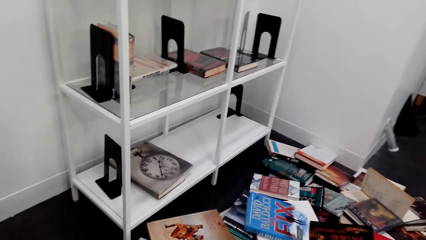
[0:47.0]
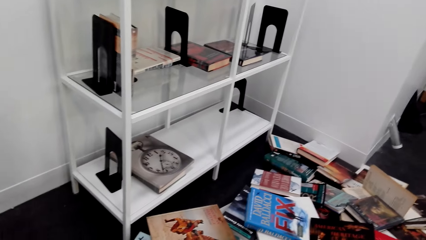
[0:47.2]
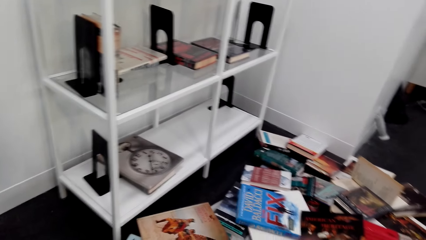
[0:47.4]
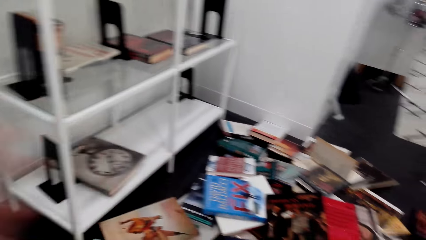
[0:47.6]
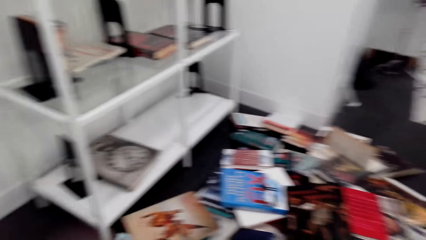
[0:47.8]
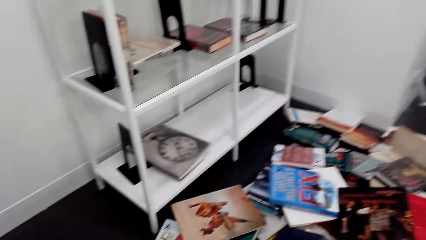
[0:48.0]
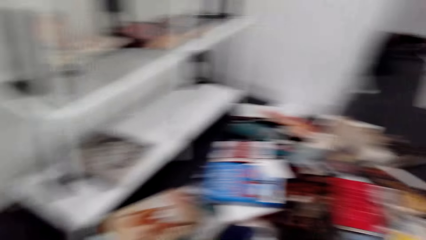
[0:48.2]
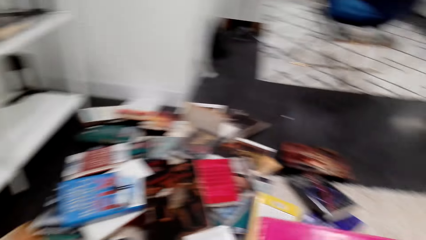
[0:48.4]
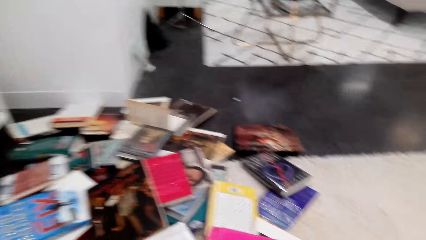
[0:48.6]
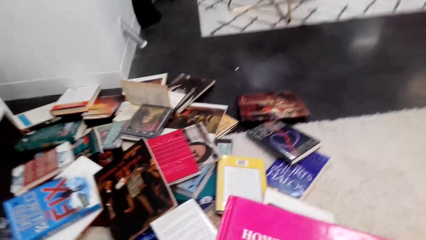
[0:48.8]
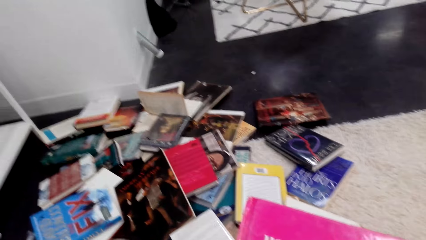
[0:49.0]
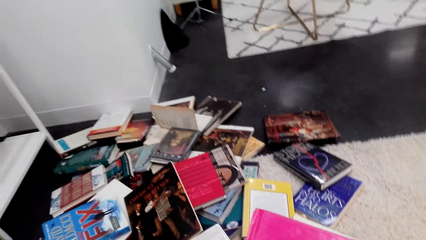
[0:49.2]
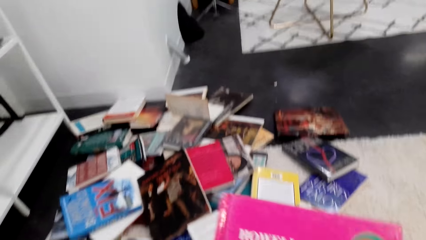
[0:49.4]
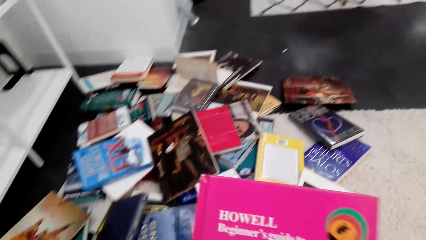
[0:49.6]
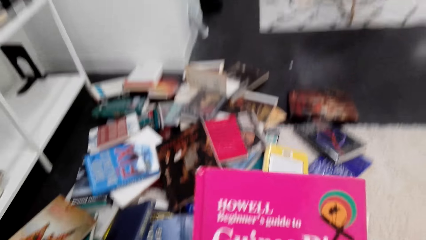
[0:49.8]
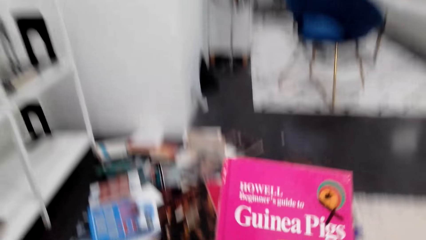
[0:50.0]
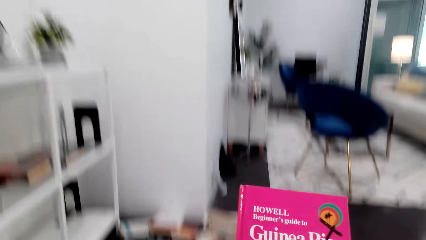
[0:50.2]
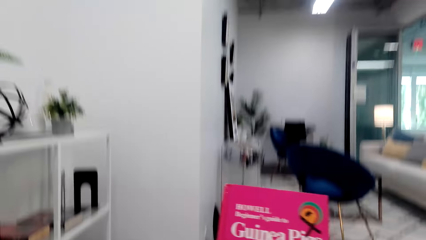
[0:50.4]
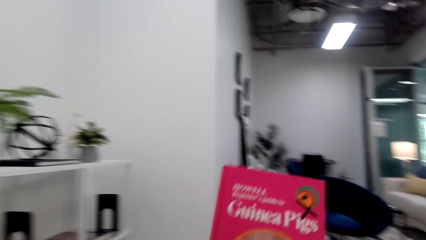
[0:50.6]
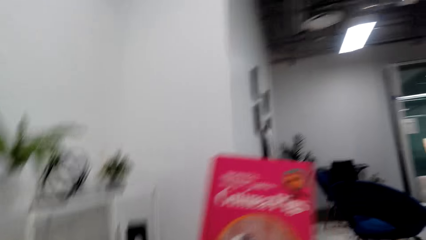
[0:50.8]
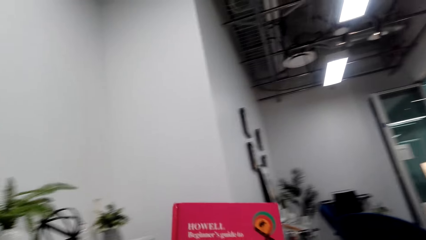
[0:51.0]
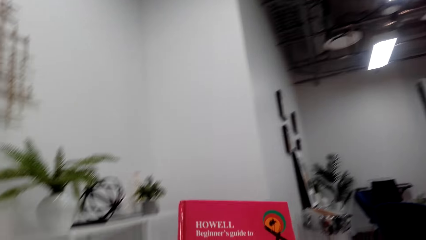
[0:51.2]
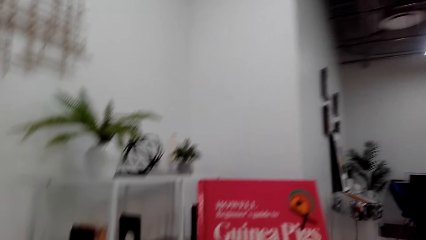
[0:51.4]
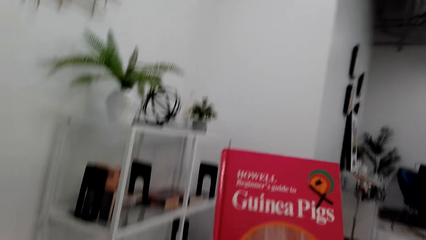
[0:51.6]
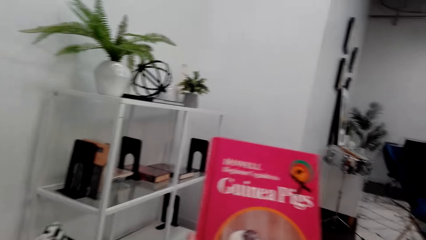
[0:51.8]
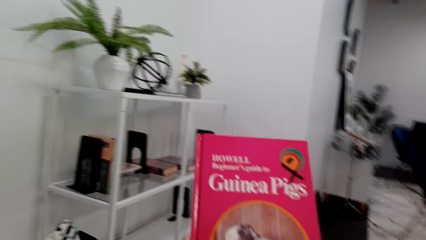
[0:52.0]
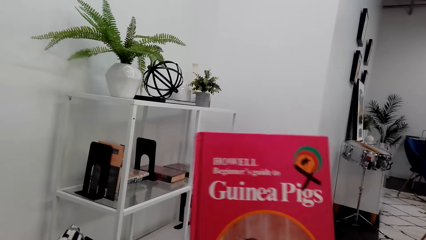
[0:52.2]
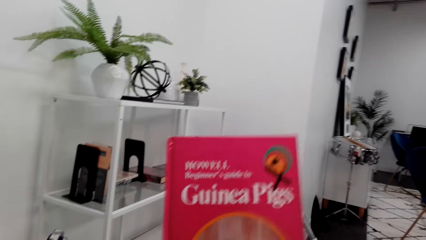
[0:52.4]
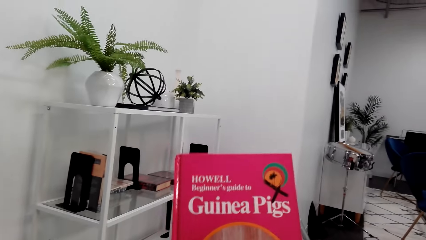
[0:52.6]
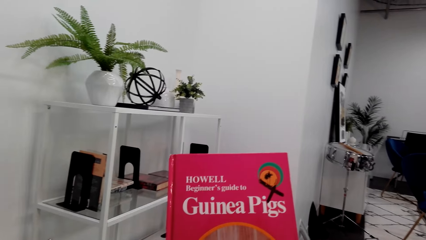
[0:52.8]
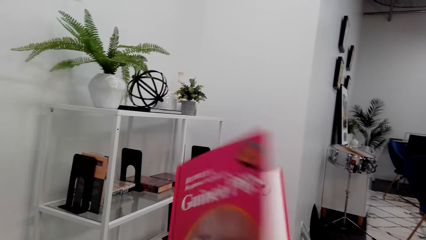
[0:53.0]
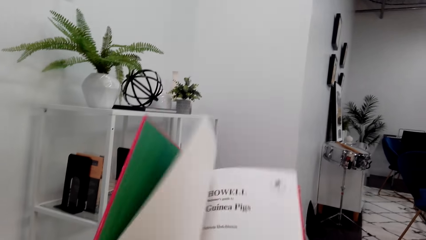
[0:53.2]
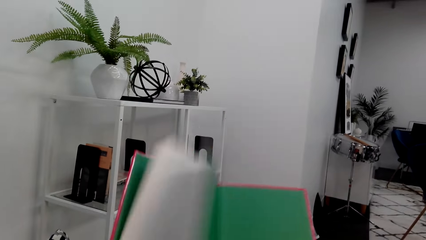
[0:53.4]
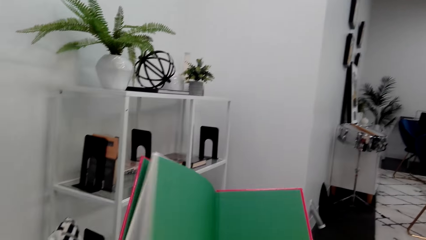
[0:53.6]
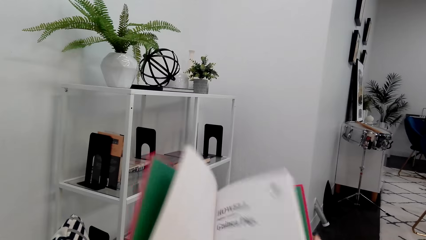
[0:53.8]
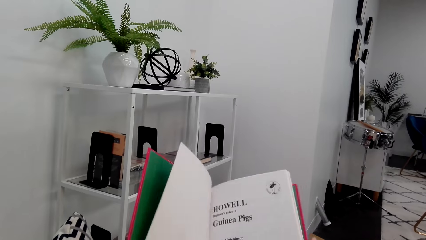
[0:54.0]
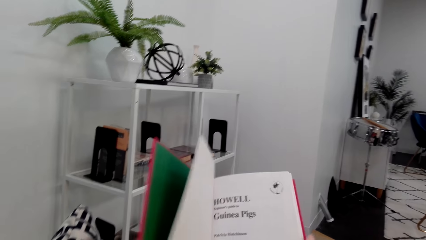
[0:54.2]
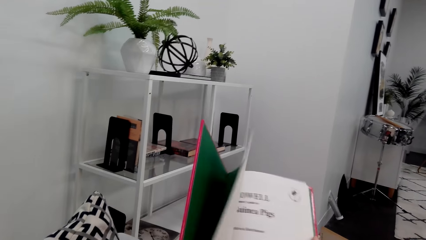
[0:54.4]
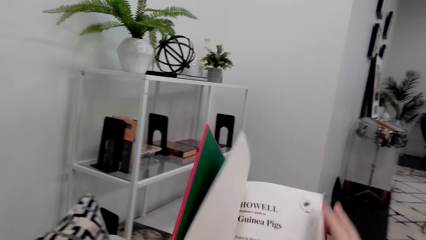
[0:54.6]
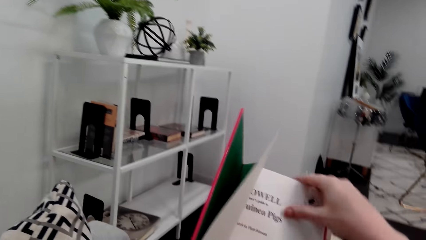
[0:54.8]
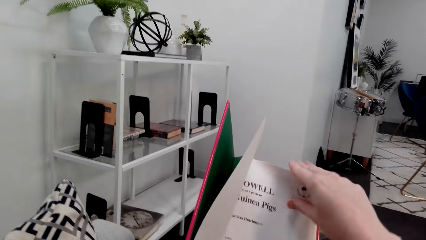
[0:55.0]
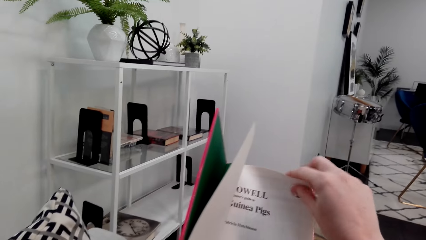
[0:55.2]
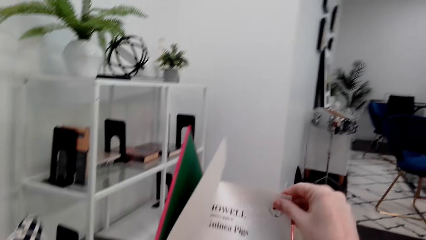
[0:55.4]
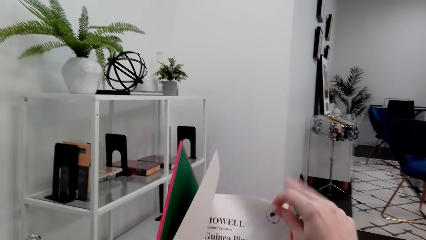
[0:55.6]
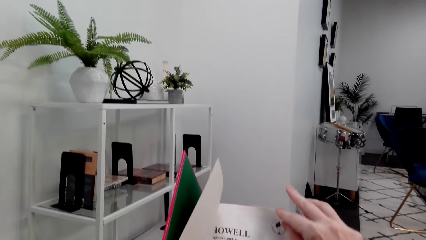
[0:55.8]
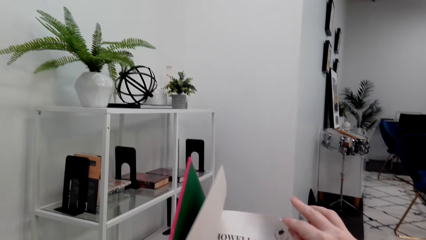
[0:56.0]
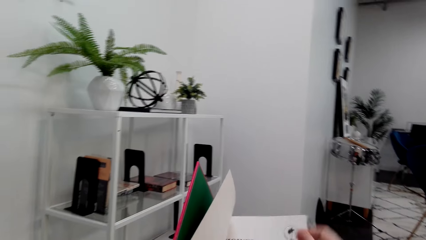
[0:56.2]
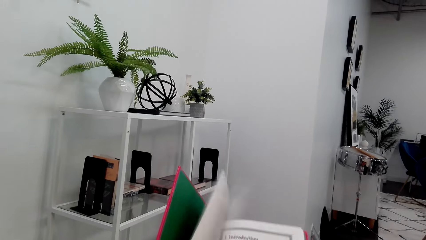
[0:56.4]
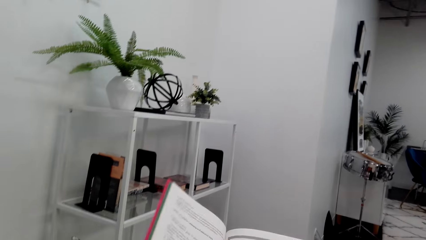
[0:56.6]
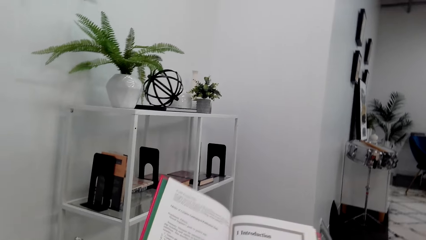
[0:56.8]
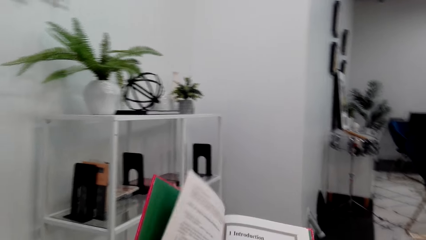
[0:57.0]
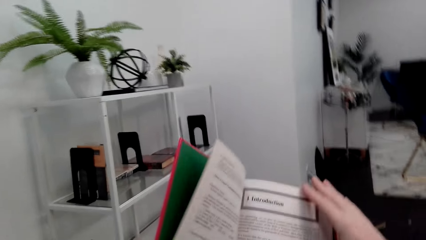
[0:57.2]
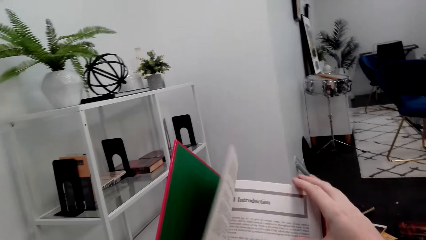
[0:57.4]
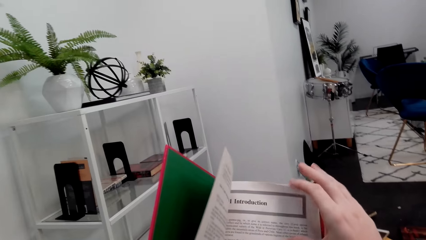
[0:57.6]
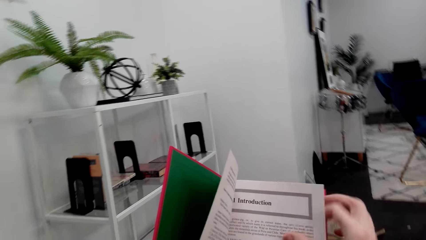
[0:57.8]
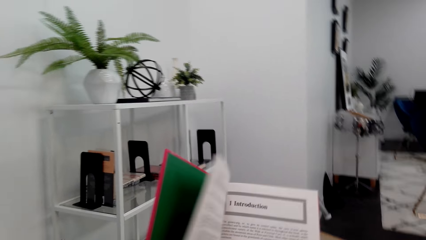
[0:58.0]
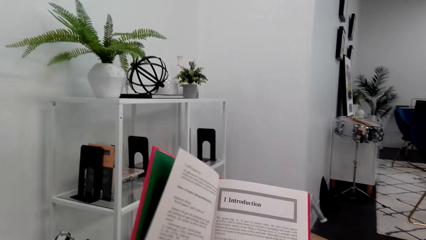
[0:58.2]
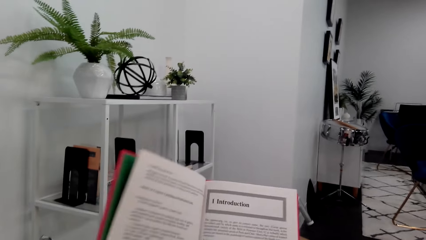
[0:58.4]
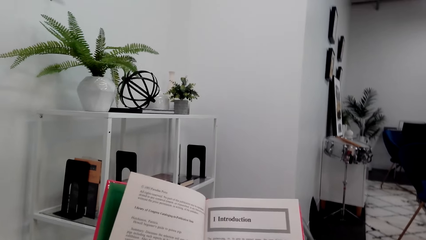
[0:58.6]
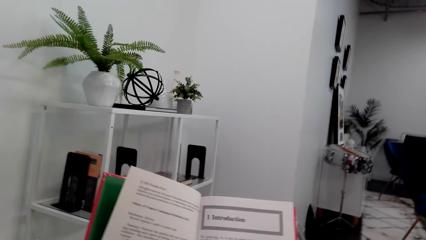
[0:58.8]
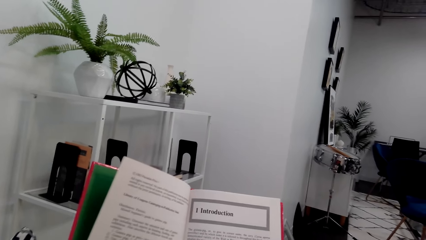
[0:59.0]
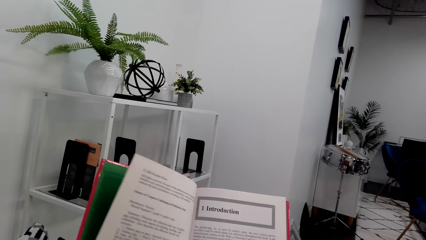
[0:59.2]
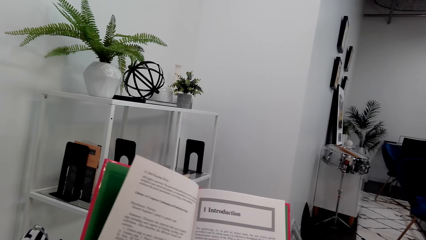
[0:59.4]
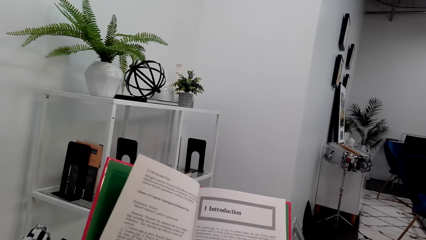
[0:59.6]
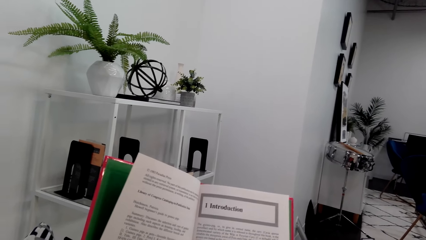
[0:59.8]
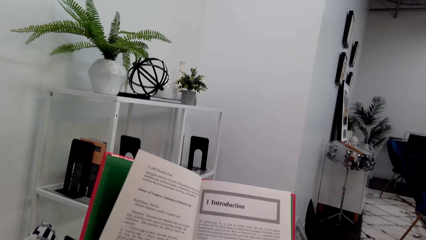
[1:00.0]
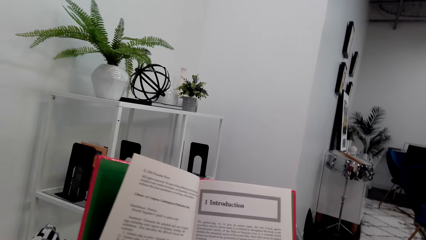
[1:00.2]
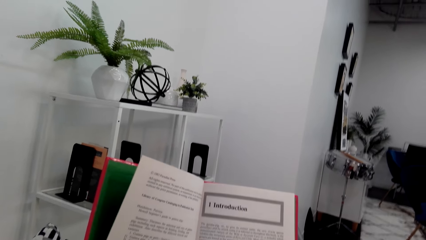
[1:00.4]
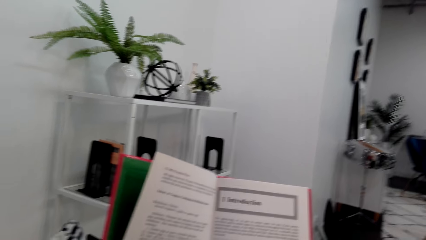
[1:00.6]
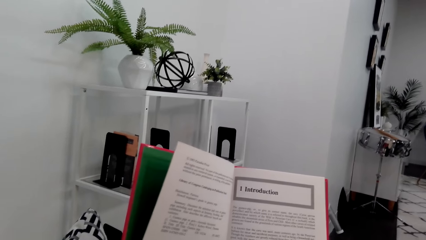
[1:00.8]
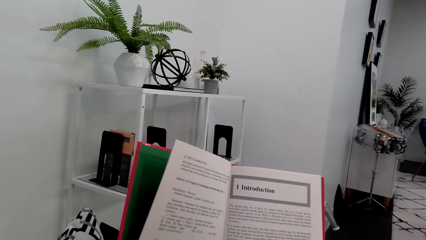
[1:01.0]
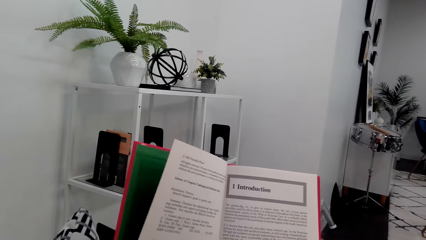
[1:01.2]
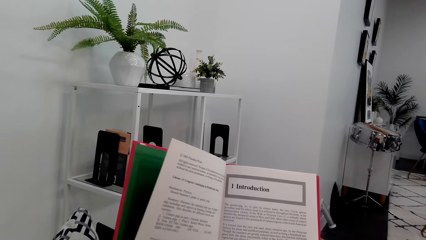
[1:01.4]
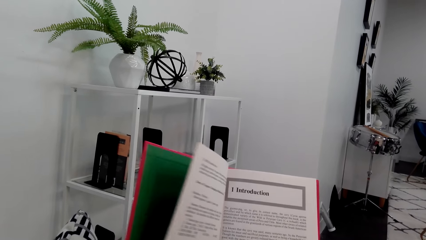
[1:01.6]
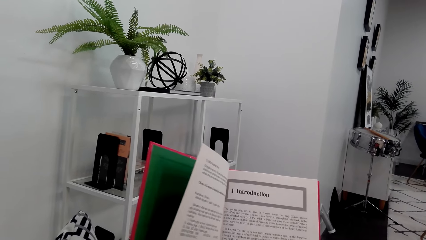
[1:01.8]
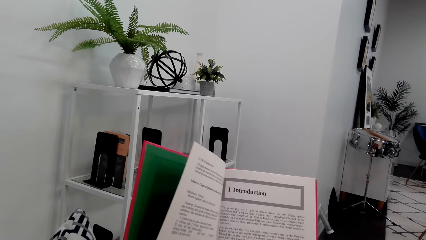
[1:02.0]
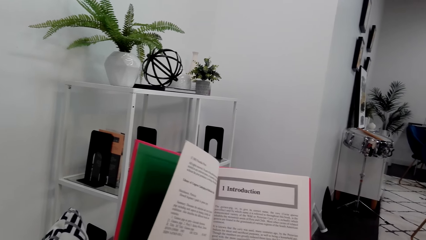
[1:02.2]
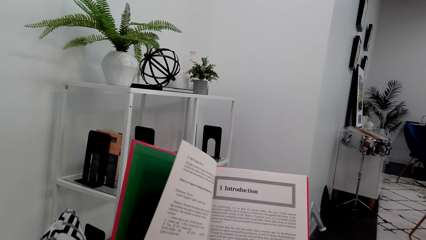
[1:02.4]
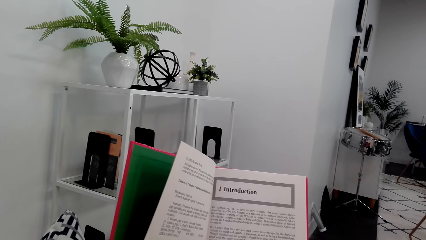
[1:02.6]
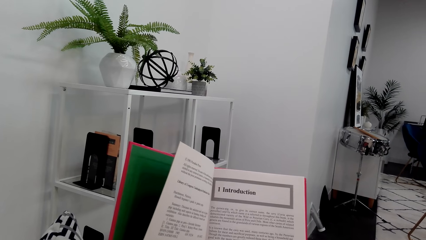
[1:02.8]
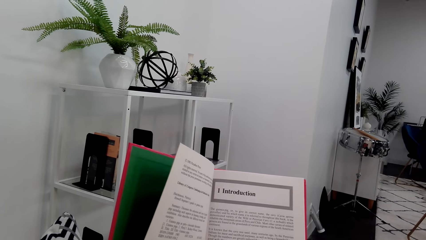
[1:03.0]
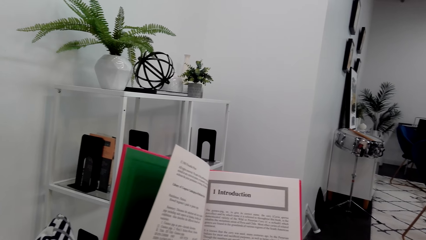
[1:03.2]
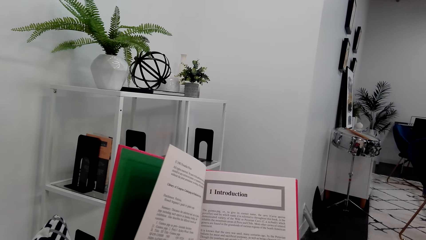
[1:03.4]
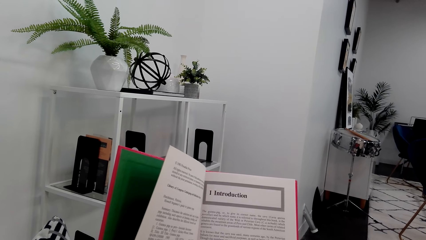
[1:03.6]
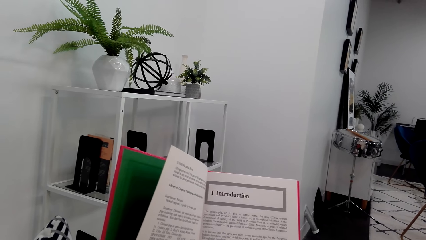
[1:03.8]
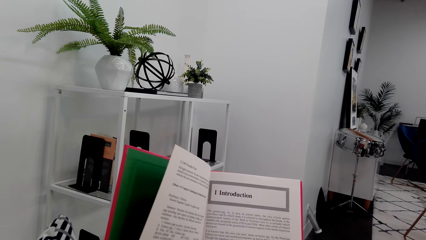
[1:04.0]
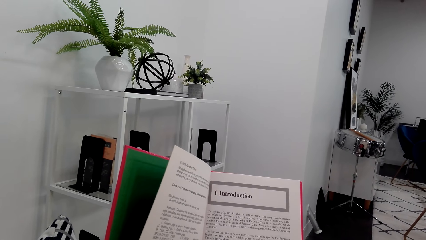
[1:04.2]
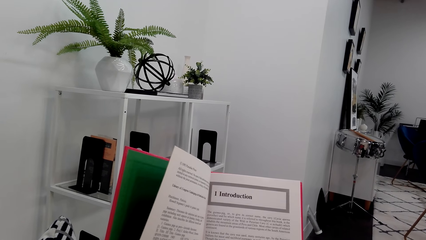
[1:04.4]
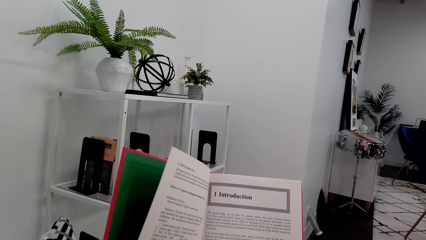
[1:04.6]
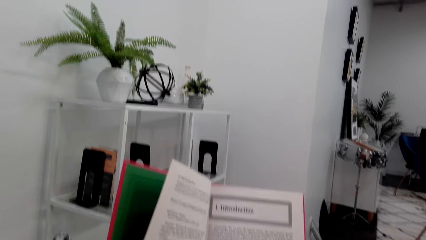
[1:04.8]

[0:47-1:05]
The camera wearer checks the book. They open the book and flip through the pages of the book. They read the book.
